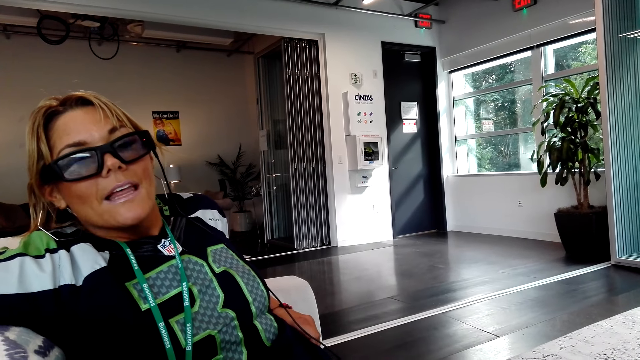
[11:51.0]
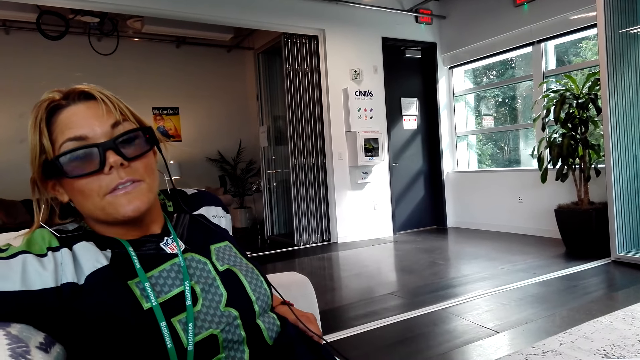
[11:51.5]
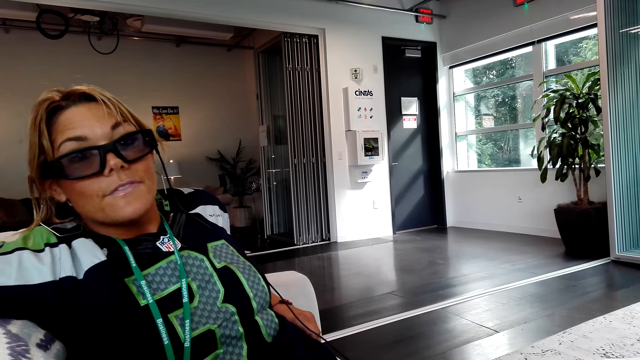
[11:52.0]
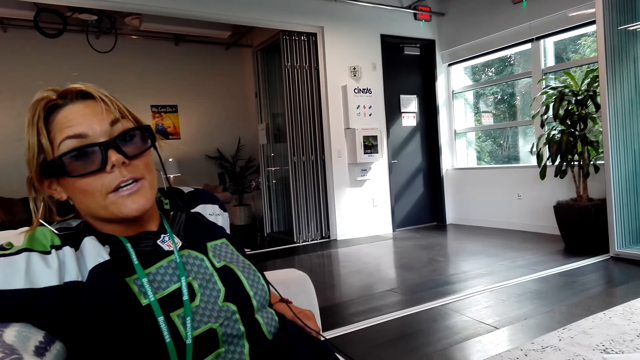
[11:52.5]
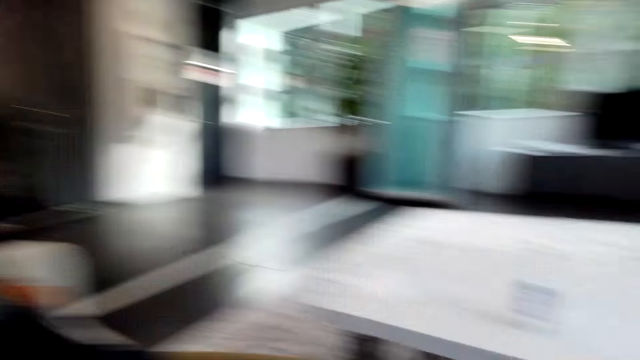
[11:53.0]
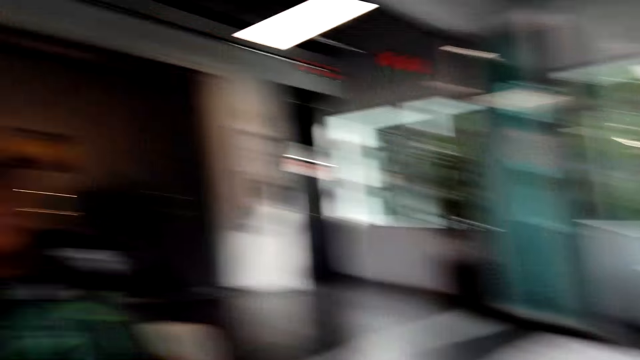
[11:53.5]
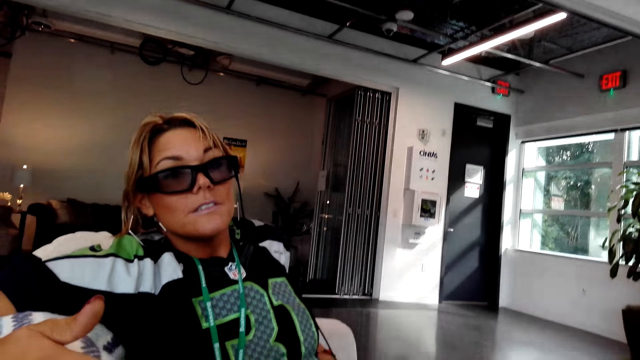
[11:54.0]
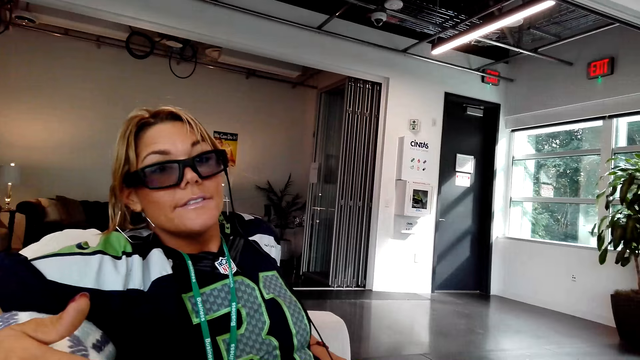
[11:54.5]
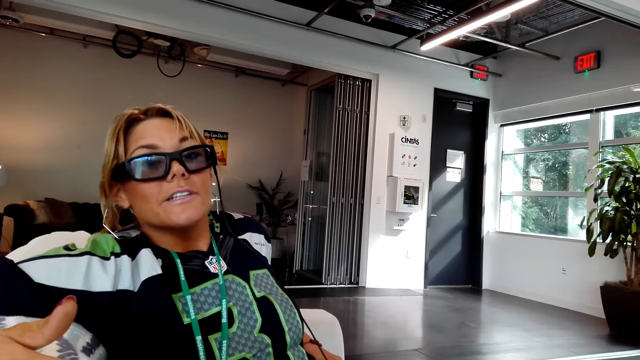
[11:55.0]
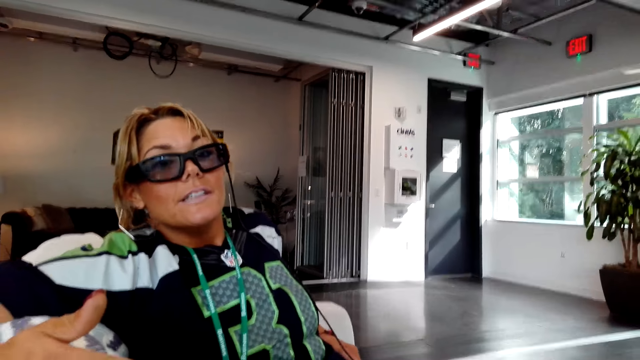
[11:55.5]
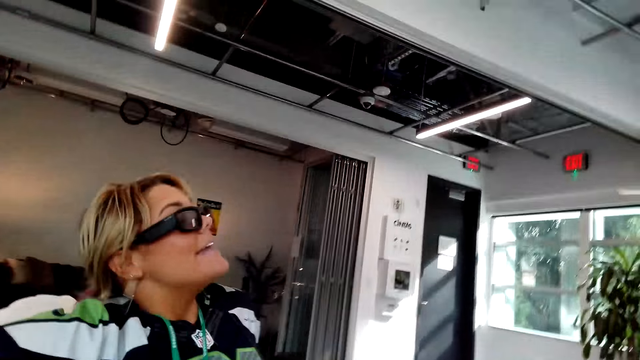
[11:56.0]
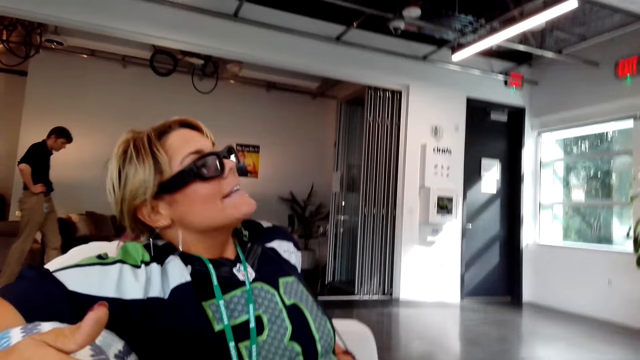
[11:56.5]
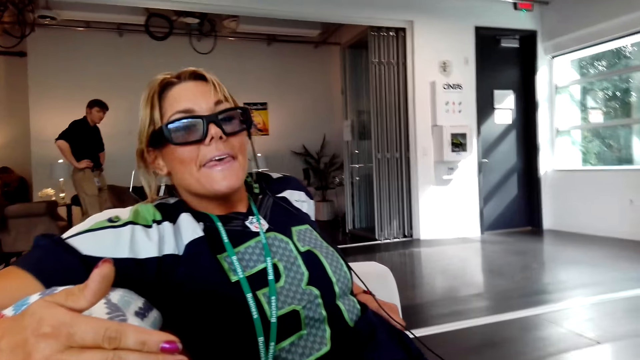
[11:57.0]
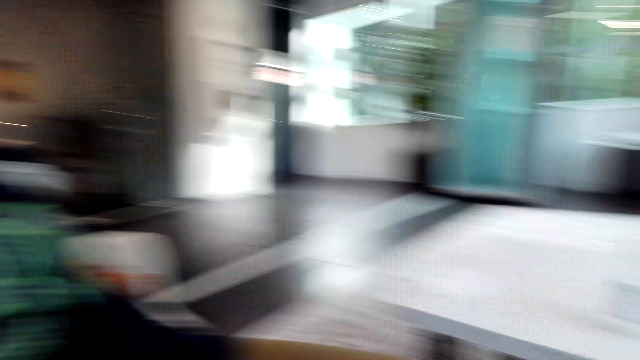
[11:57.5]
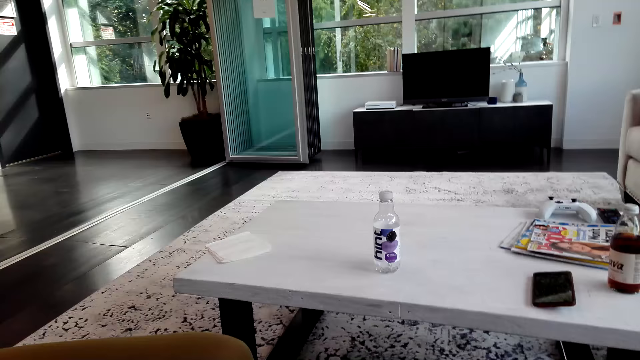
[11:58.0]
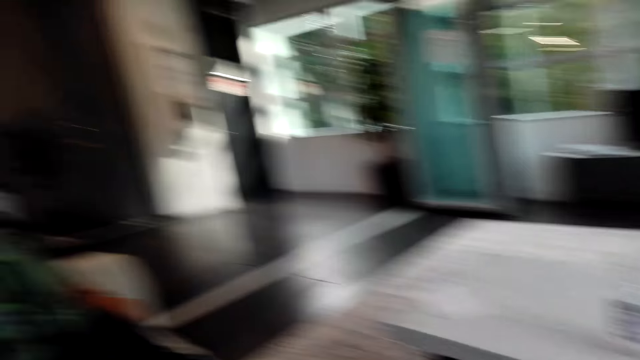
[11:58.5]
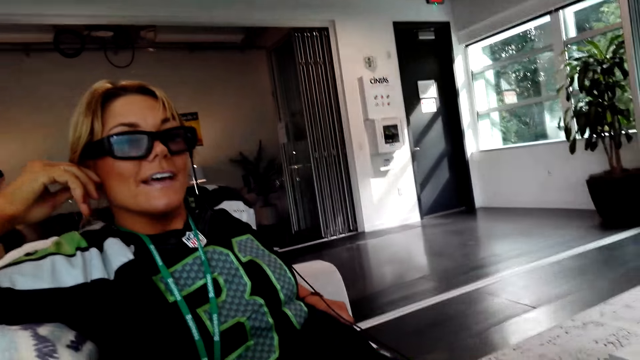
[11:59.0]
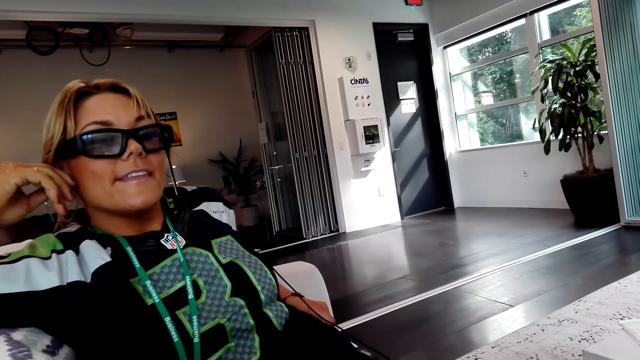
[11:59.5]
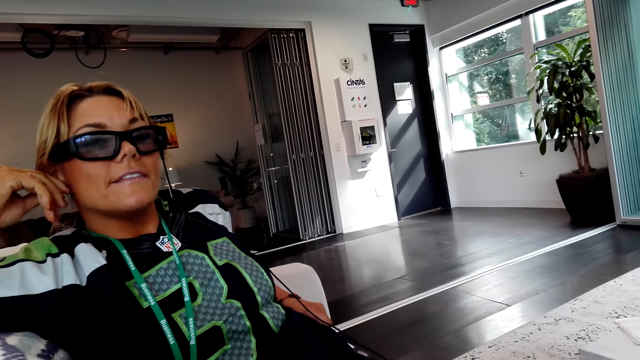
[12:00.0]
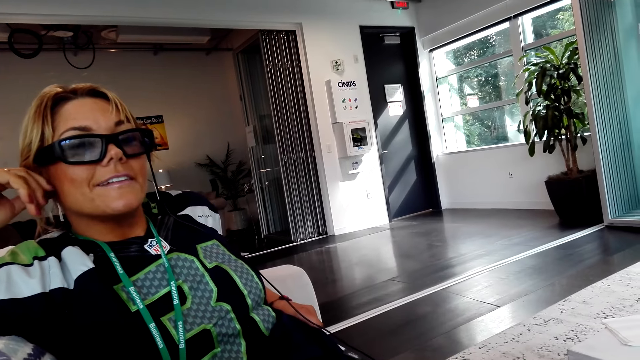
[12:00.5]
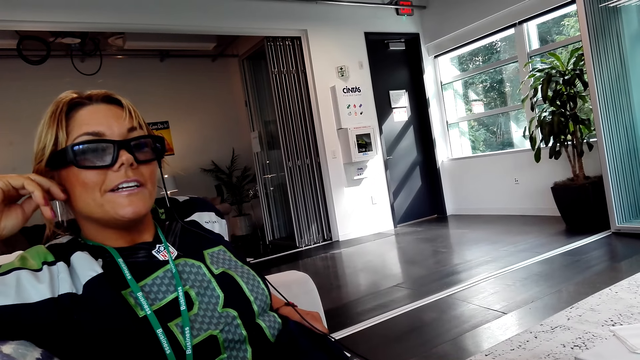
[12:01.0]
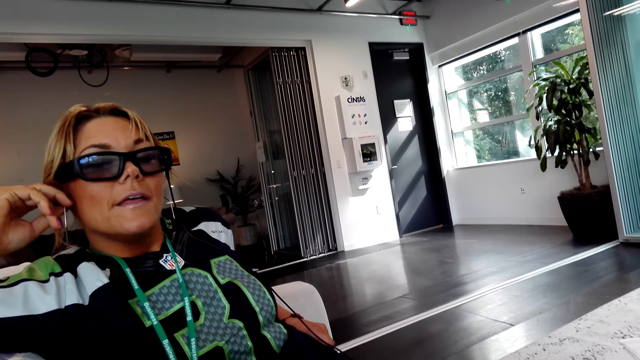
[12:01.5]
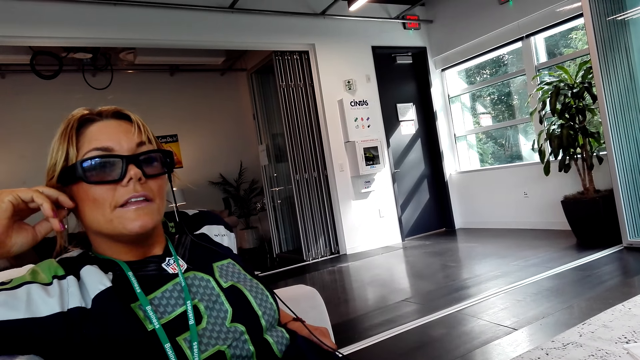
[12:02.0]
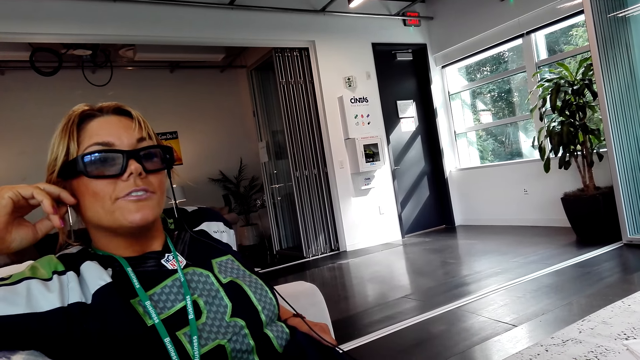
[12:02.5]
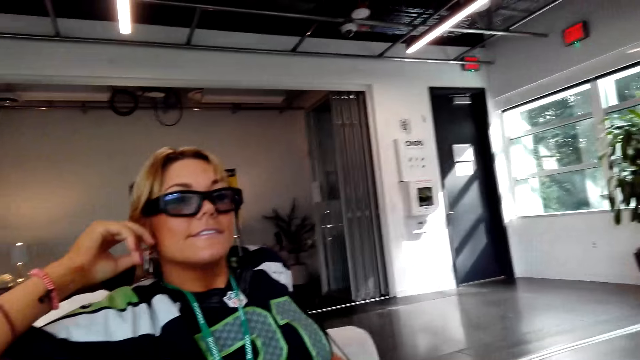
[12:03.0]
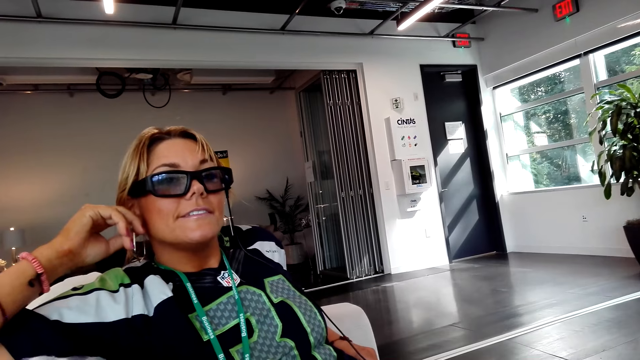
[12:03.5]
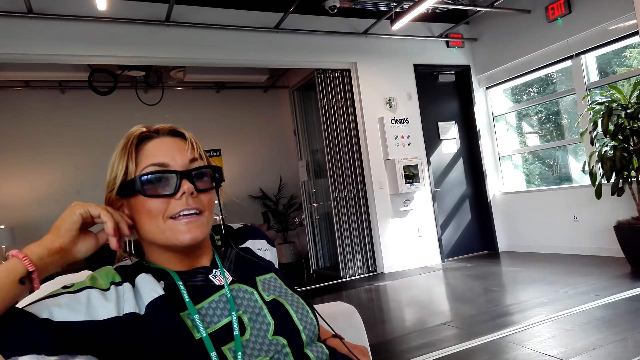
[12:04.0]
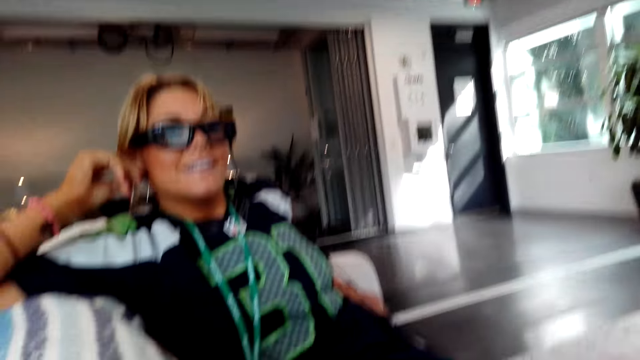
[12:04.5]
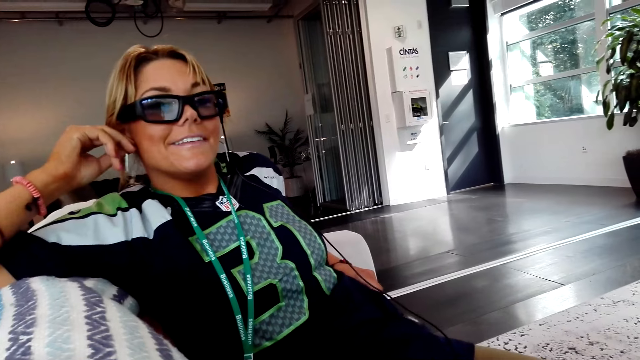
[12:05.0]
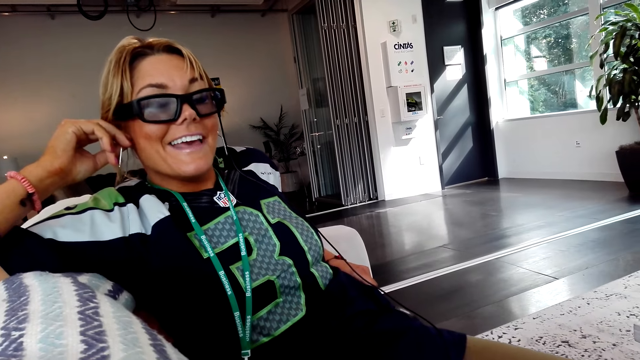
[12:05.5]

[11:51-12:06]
The camera wearer talks to a lady. The lady talks to the camera wearer.

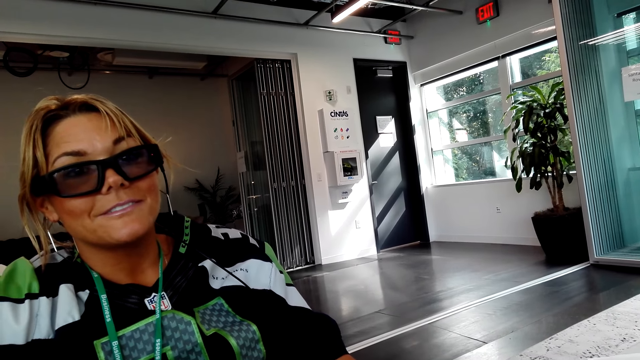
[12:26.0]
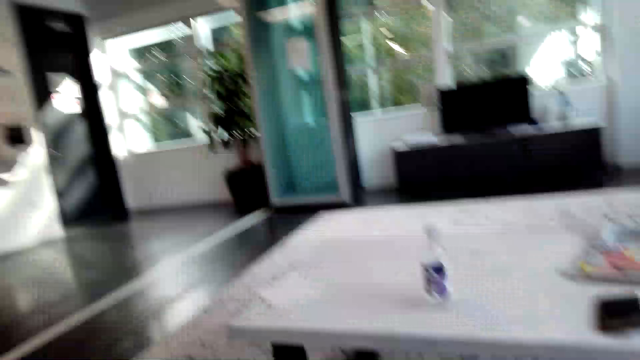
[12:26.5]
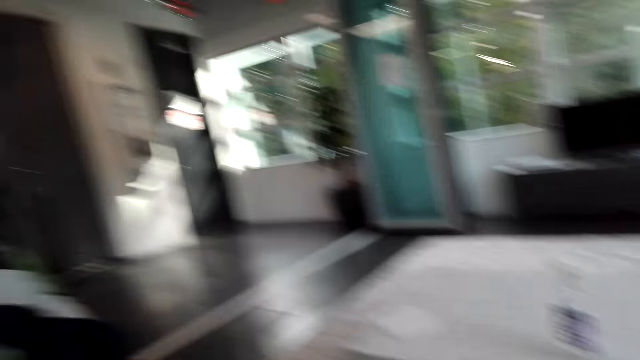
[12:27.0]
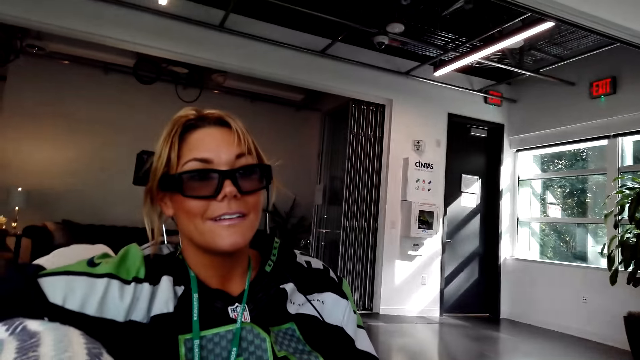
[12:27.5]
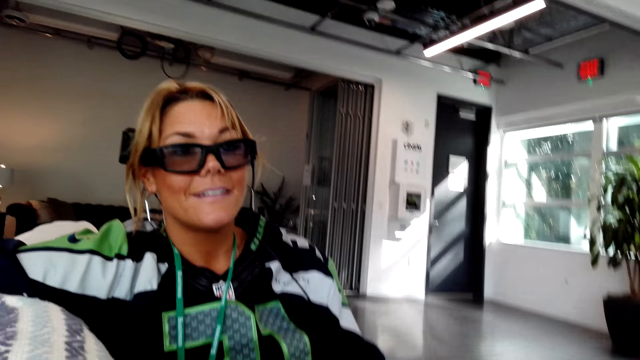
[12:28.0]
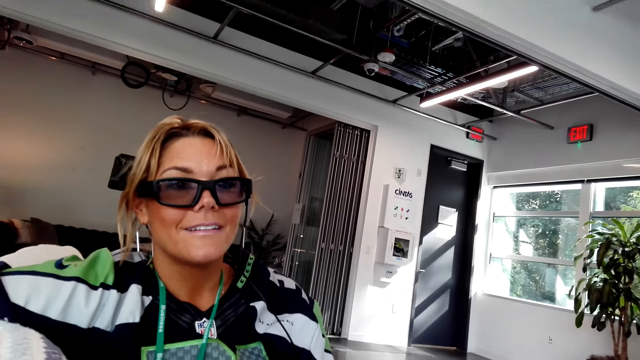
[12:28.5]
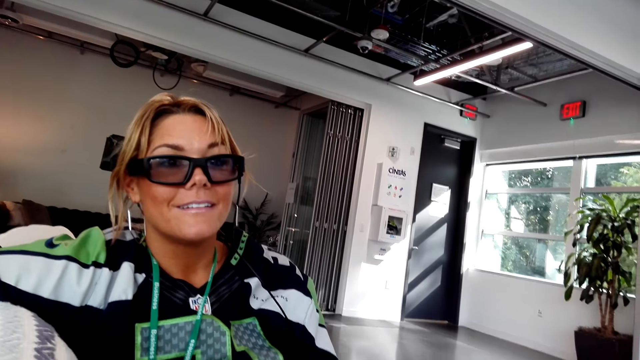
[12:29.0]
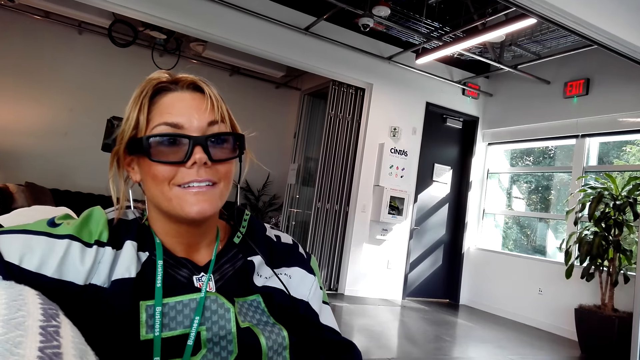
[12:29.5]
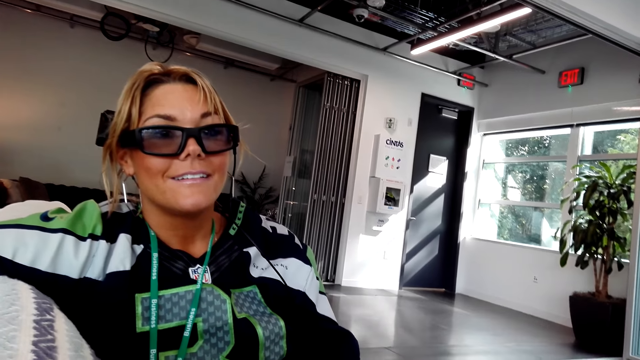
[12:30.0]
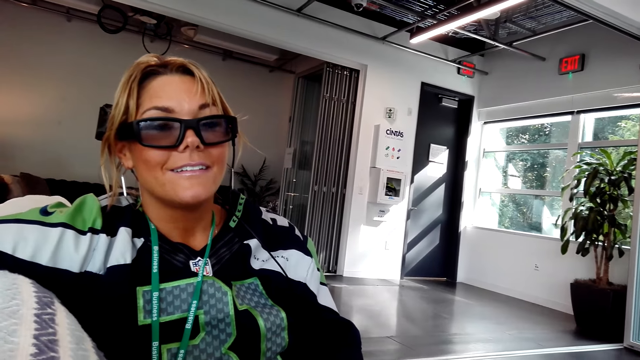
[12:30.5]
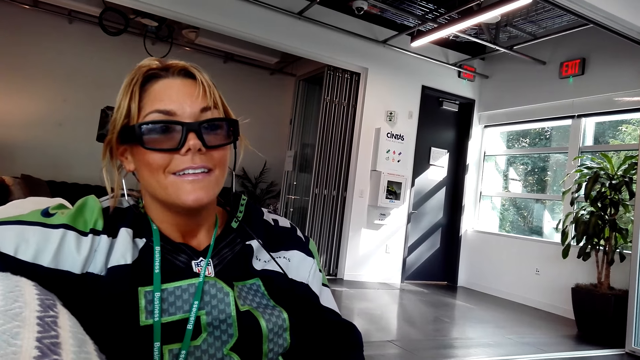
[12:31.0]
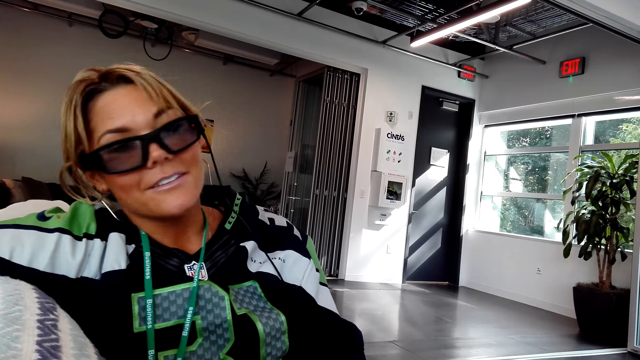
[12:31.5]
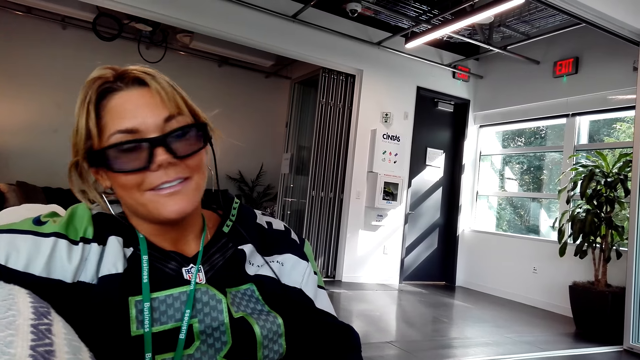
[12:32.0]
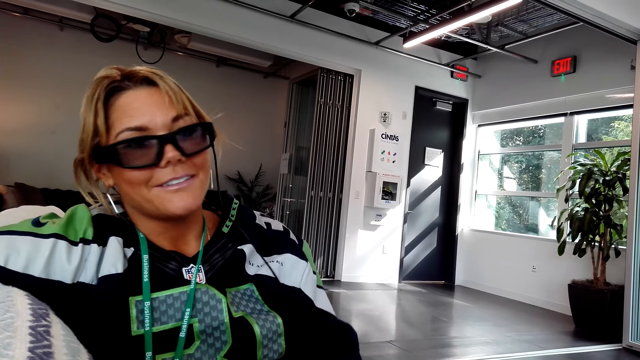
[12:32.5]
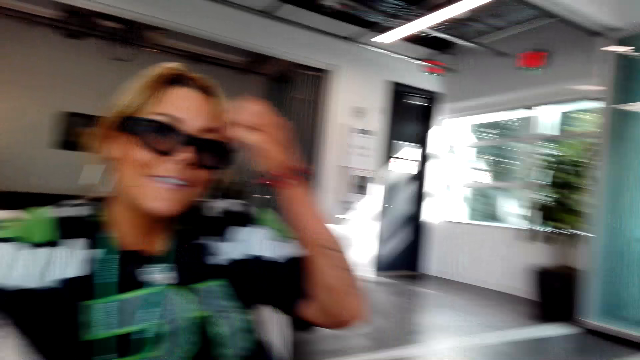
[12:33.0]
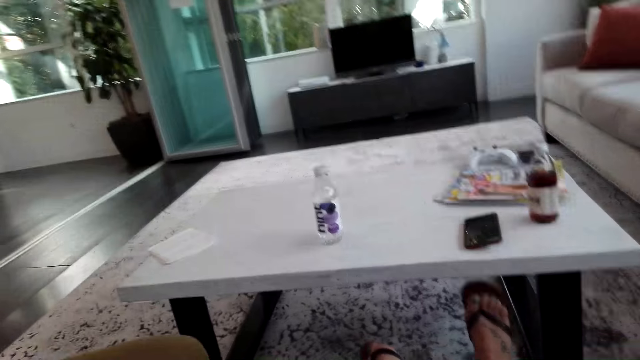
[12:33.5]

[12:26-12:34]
The camera wearer talks to a lady. The lady talks to the camera wearer.
